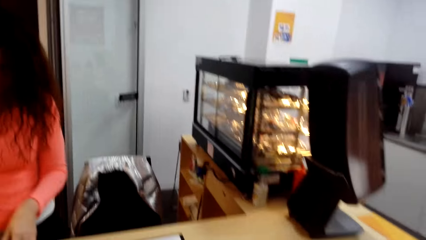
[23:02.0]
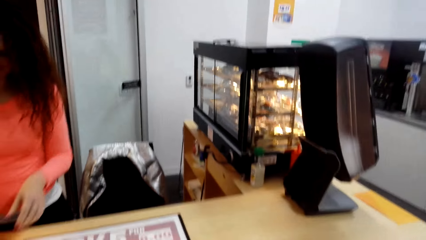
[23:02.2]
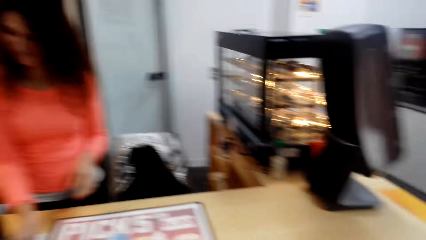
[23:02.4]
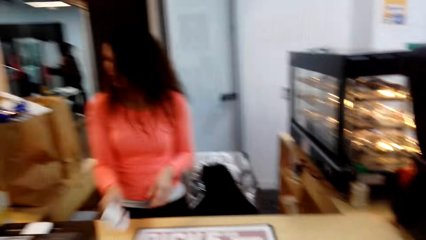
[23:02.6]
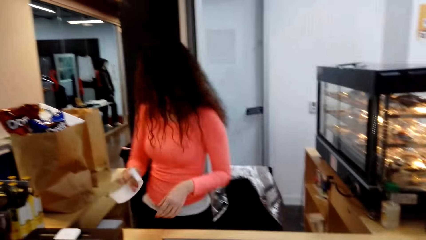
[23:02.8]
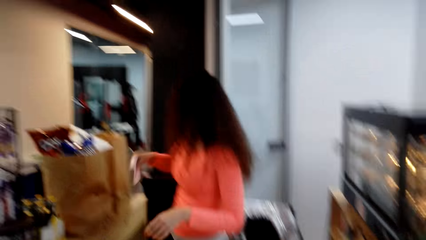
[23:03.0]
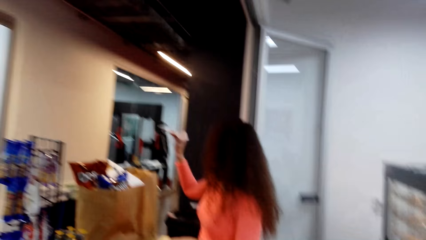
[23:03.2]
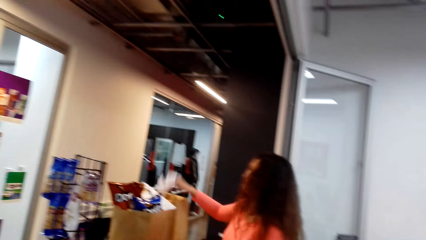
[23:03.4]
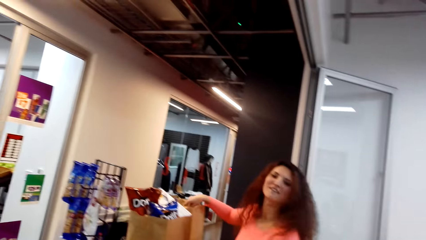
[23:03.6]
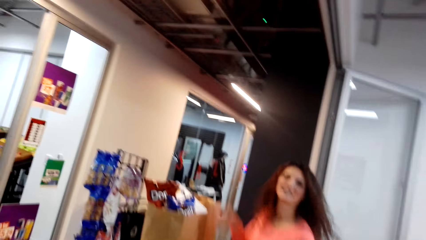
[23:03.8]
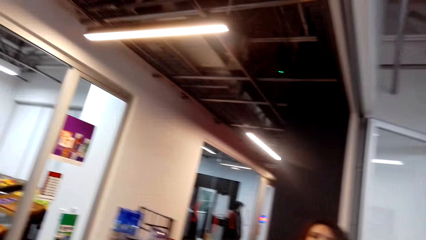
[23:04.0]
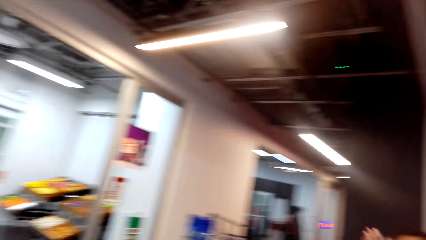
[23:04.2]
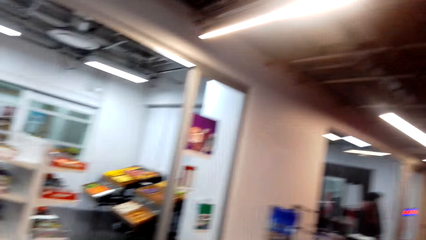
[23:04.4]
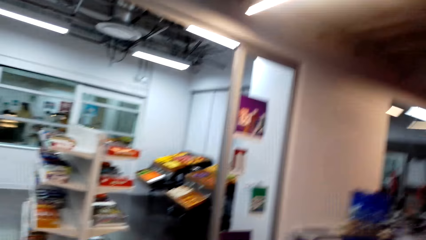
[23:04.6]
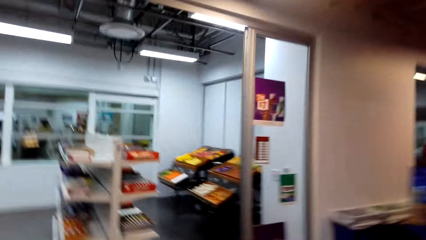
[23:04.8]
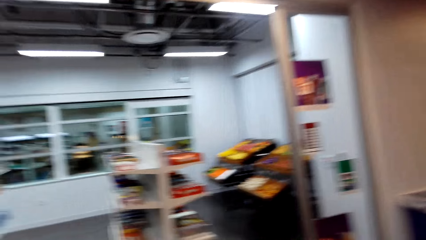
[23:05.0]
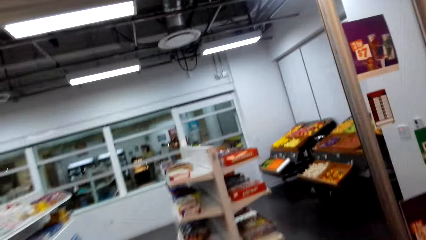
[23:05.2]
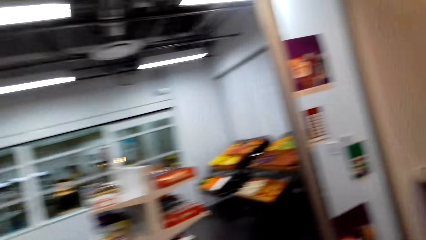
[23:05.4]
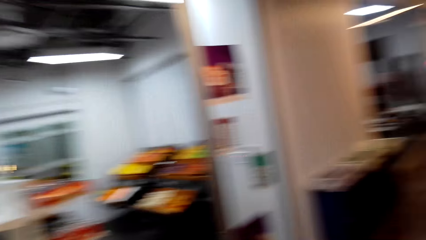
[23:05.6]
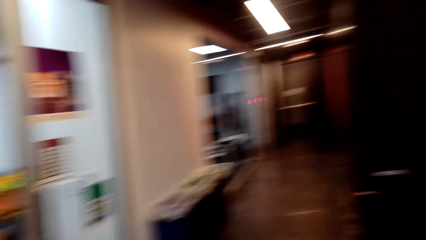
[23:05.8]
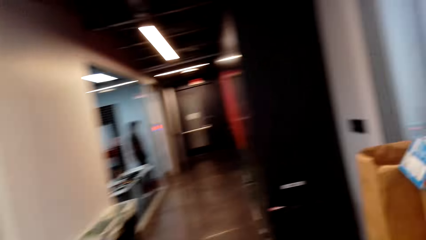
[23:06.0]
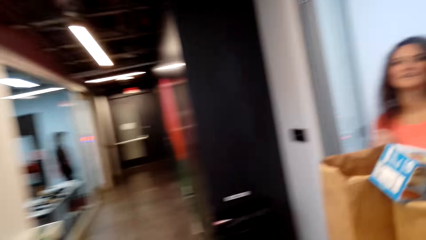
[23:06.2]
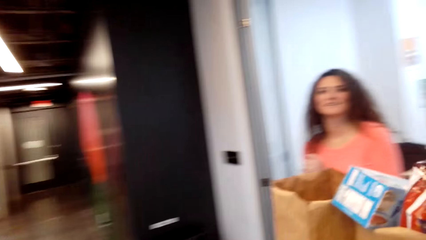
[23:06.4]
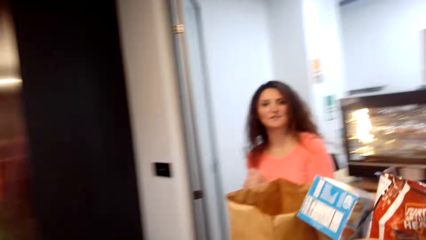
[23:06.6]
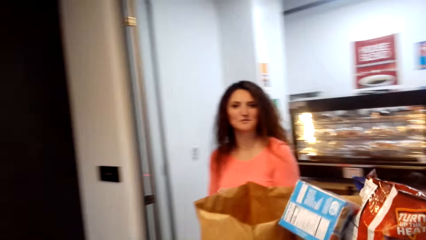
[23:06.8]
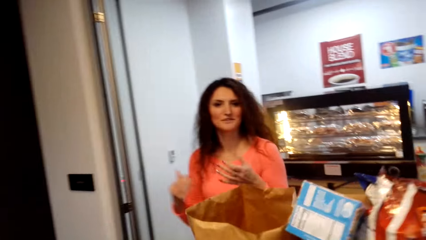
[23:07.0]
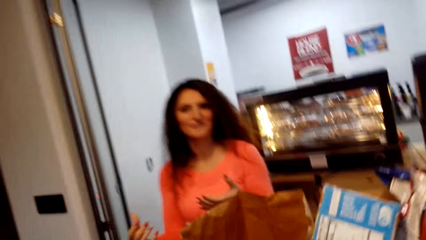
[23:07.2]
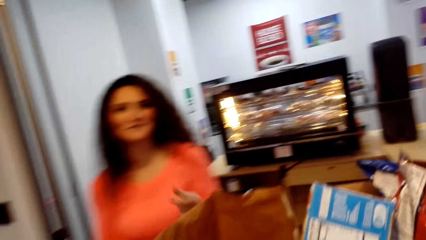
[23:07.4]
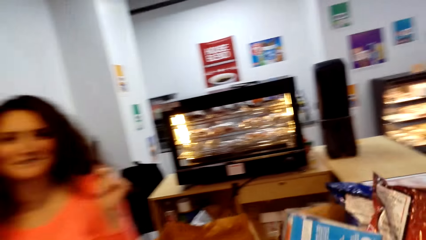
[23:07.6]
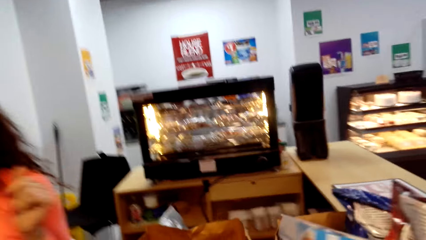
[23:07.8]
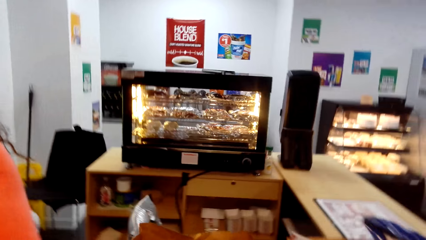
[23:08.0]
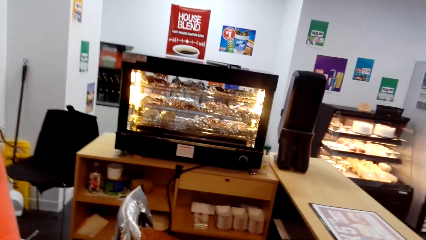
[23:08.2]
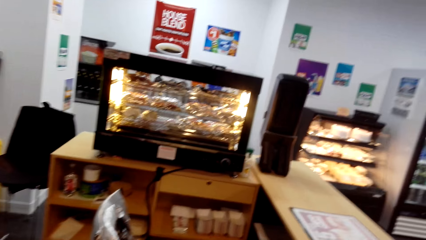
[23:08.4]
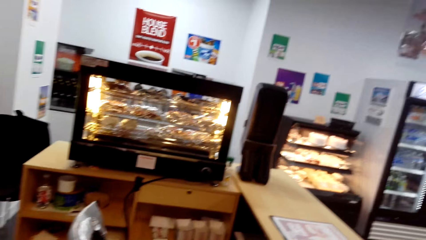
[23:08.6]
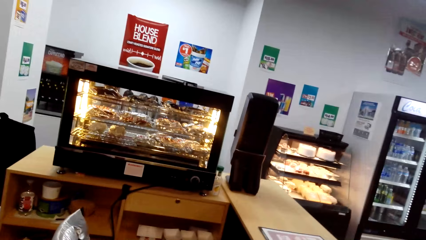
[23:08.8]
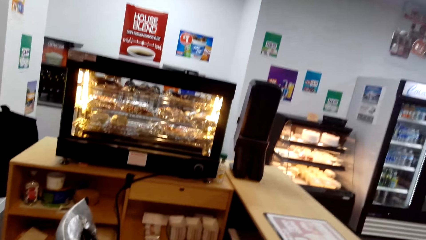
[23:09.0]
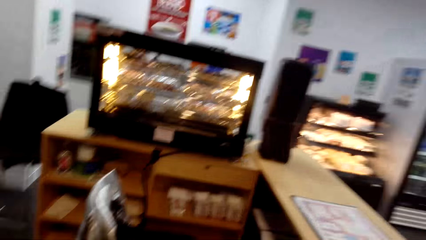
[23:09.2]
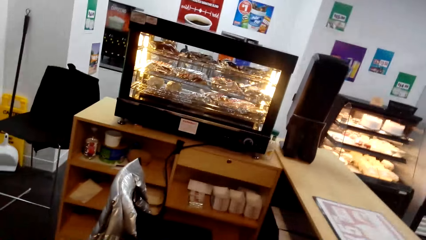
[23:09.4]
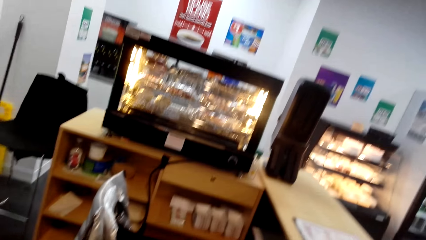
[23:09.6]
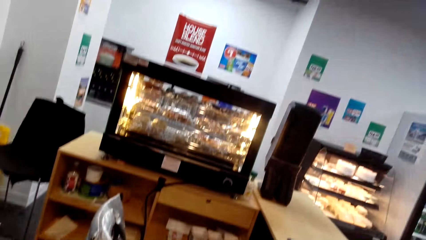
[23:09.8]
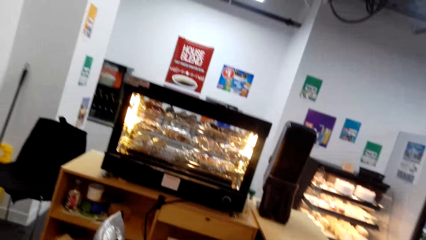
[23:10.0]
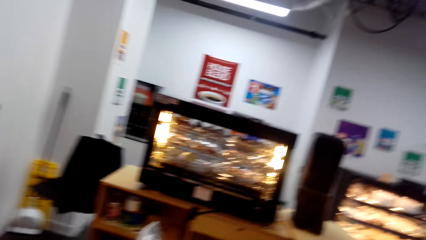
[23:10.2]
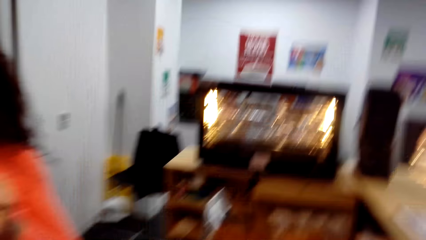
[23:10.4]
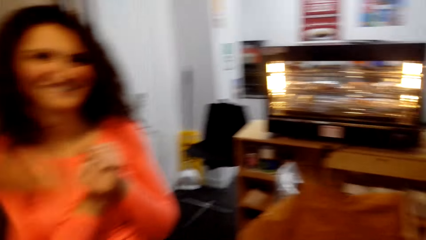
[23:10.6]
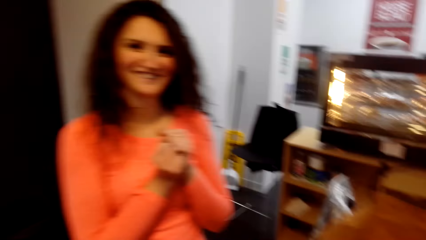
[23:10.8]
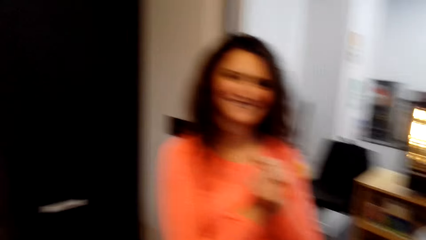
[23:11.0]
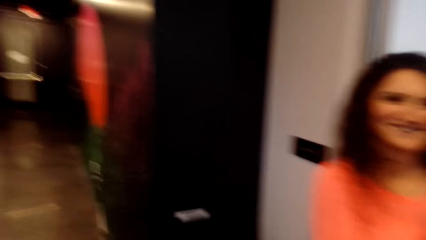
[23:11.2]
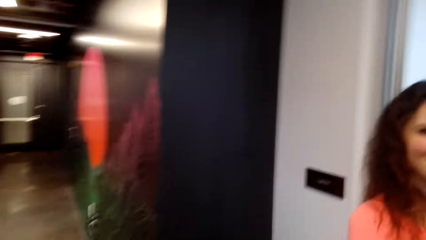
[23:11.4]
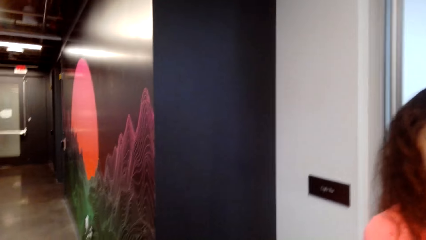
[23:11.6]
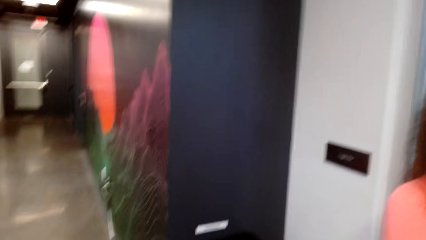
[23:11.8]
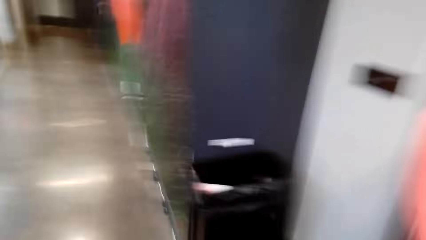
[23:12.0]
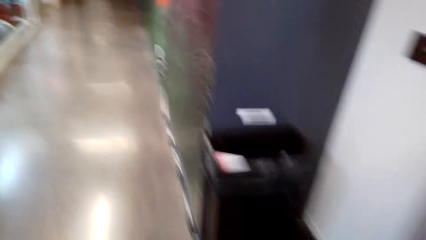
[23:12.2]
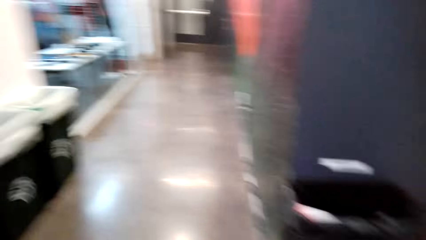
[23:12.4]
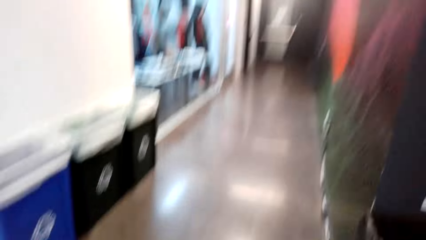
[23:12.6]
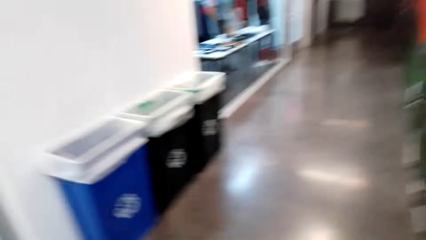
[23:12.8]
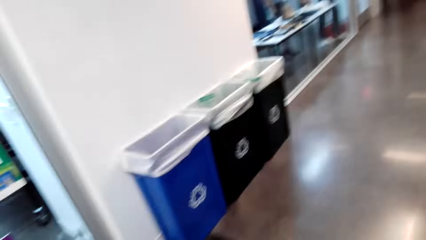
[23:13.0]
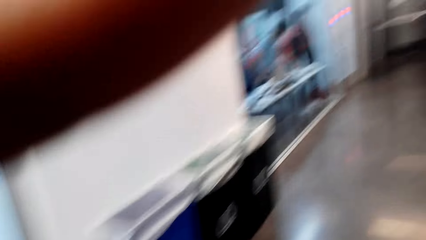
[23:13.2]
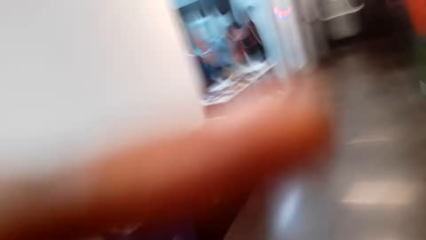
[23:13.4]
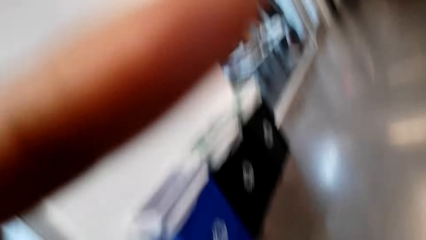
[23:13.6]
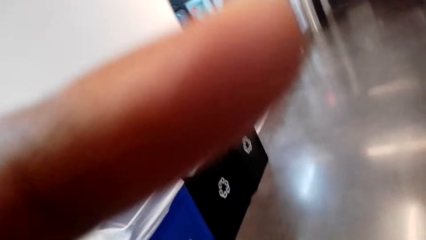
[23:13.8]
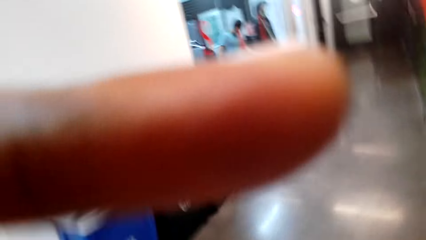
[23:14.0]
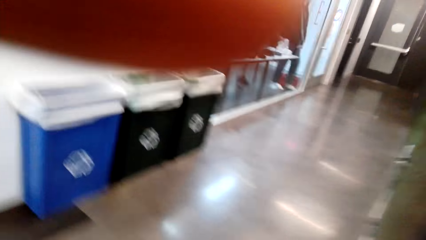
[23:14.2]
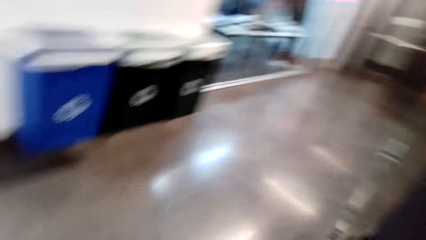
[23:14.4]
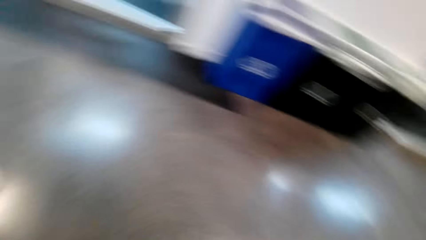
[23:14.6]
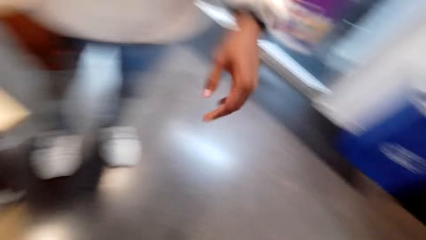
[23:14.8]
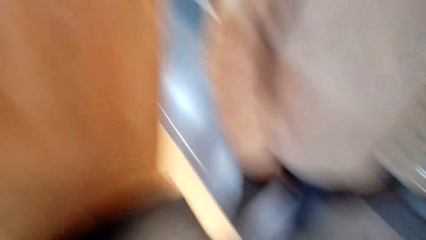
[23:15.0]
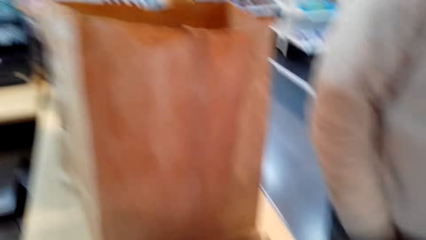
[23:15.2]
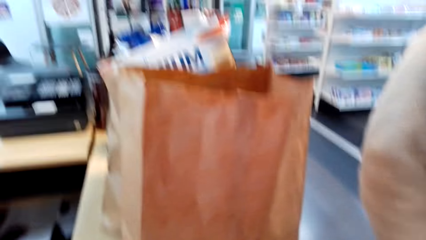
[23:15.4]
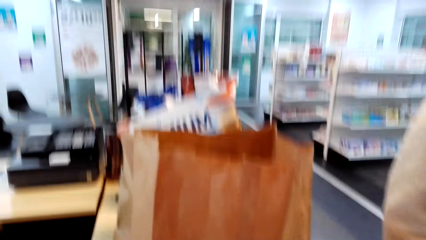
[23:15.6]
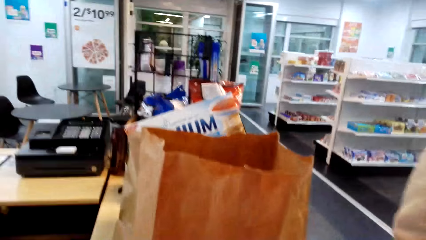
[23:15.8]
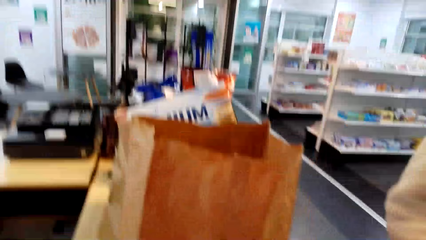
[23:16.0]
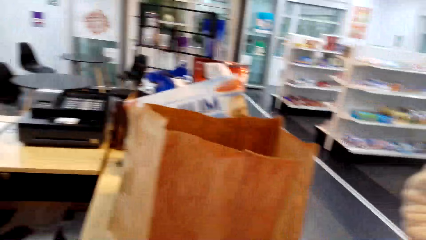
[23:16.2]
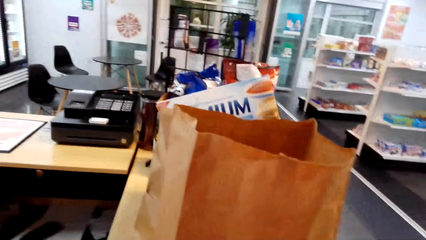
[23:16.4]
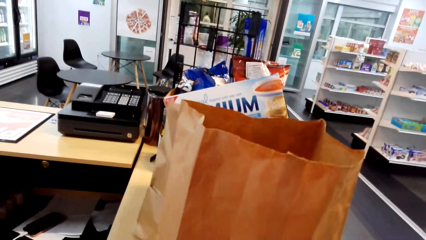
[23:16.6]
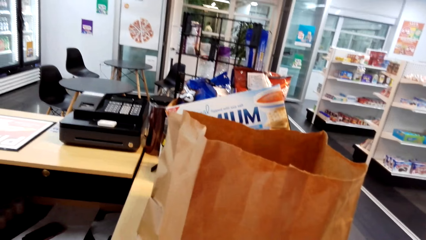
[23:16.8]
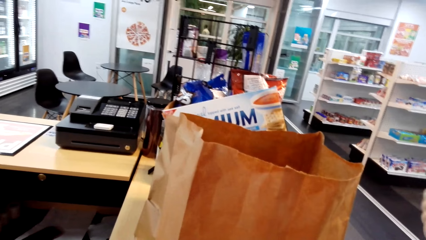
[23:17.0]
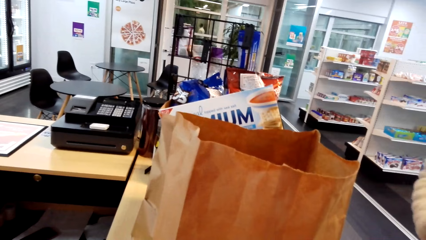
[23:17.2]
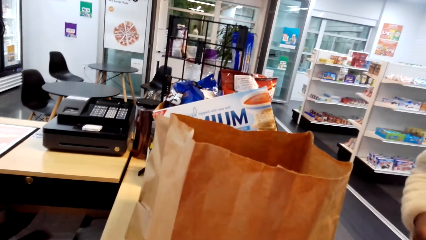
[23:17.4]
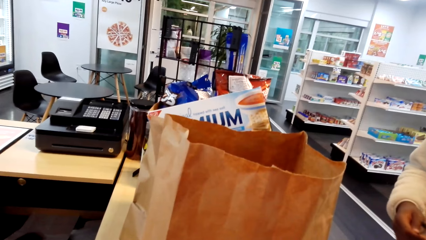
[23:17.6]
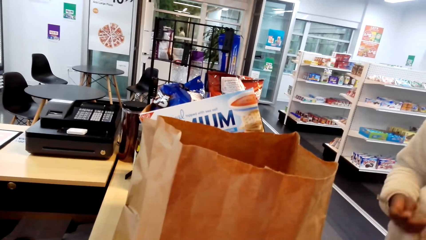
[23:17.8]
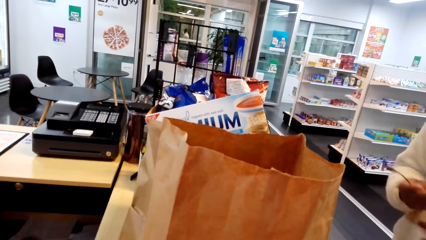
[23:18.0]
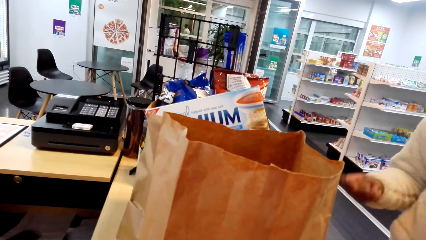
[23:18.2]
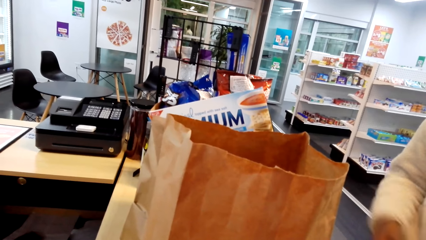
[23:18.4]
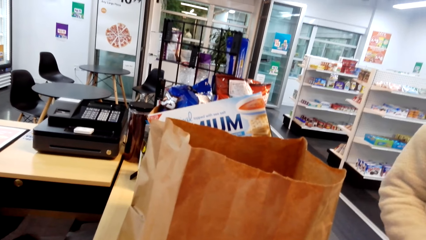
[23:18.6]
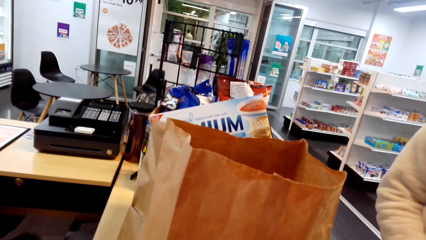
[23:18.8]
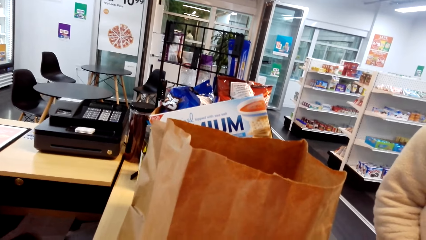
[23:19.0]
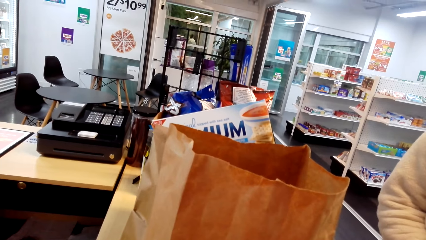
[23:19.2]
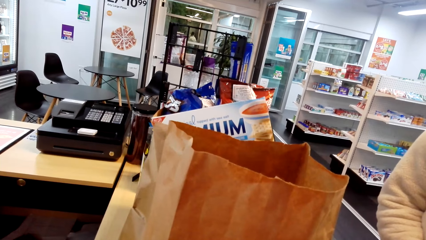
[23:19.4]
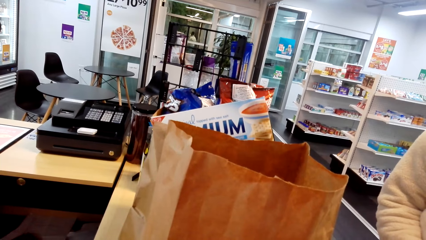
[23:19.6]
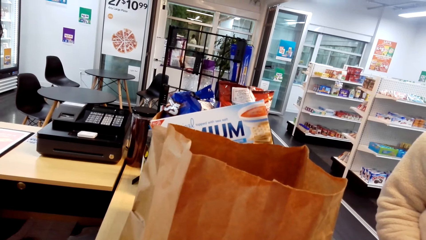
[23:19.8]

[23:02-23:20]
The man holds a receipt, turns to the side, puts the receipt in a pack, and looks at the camera wearer. The camera wearer turns around and walks around. The man moves the hands. The camera wearer turns around, walks around, and turns around. He carries his items while the man talks to him. The man holds a cable.
